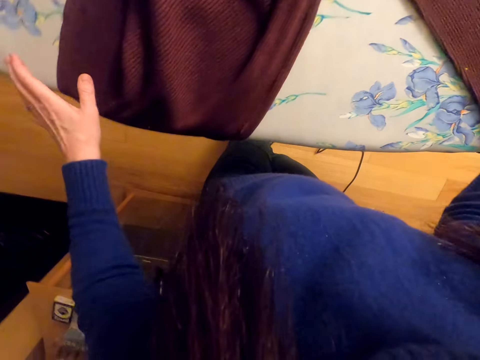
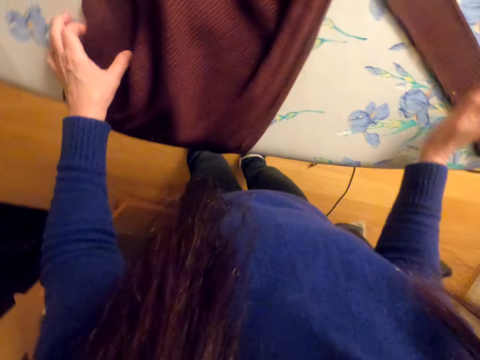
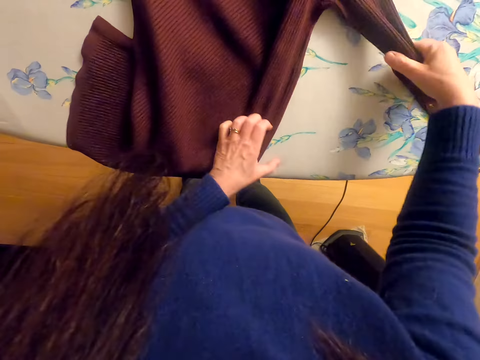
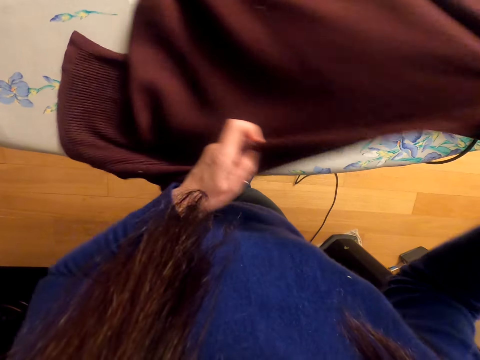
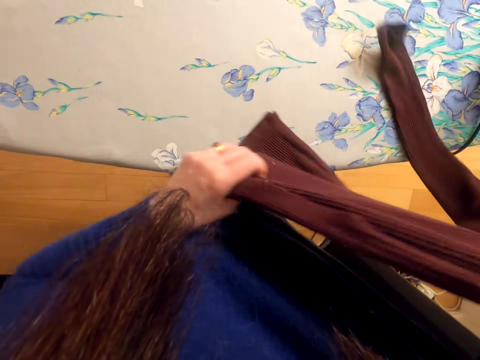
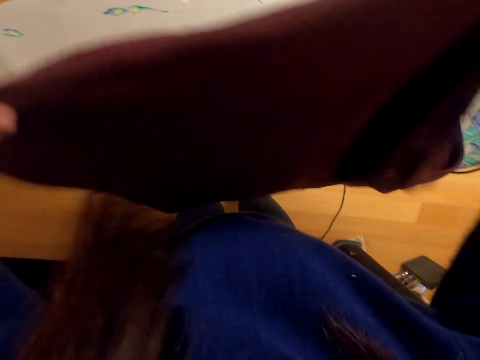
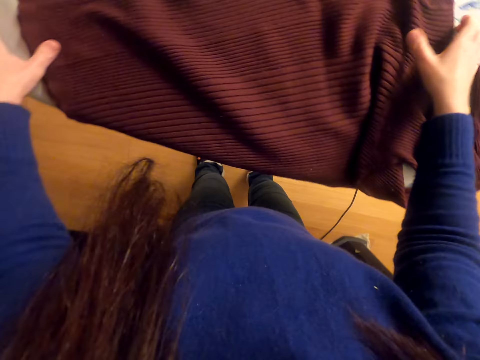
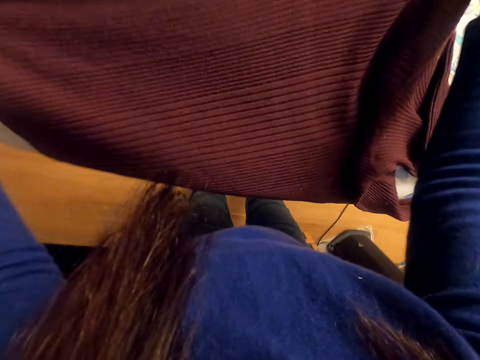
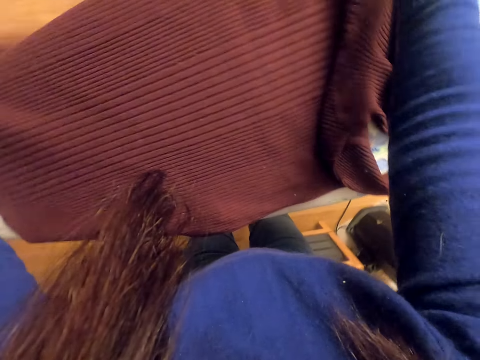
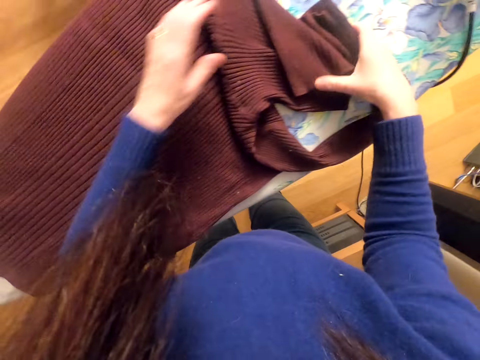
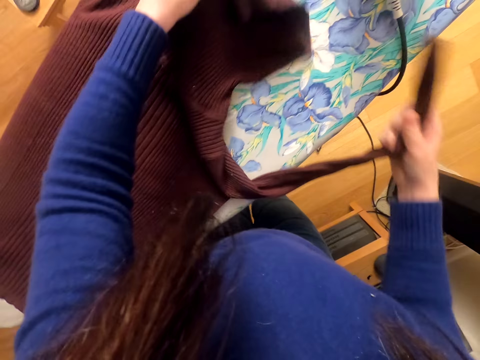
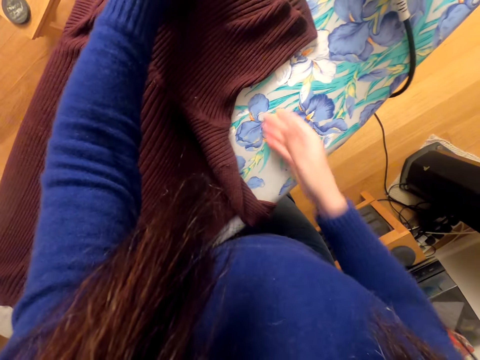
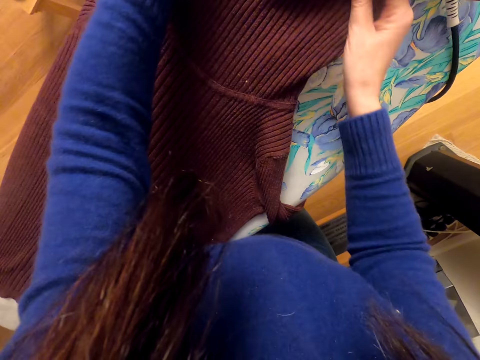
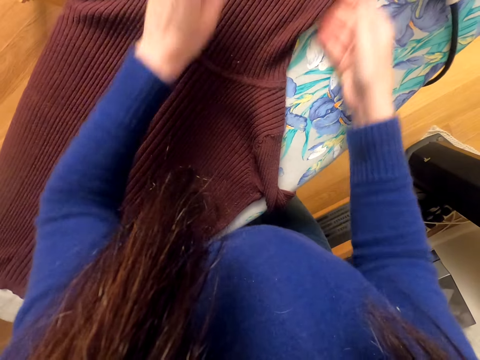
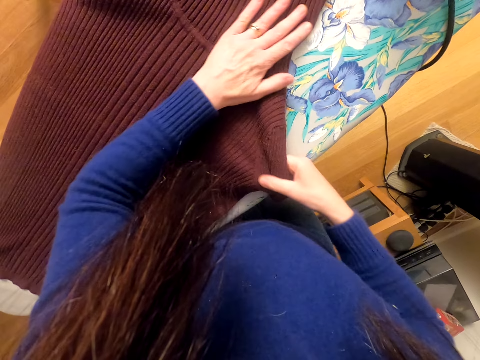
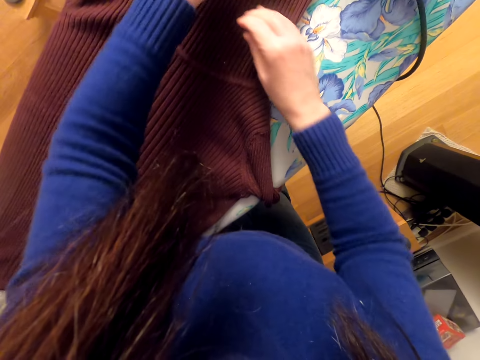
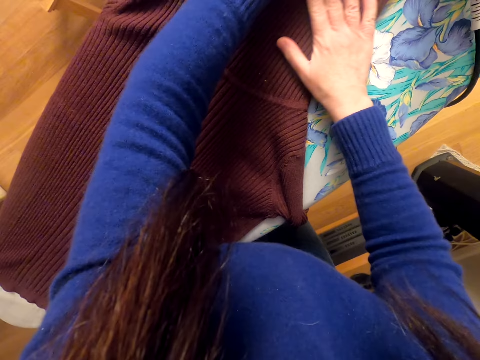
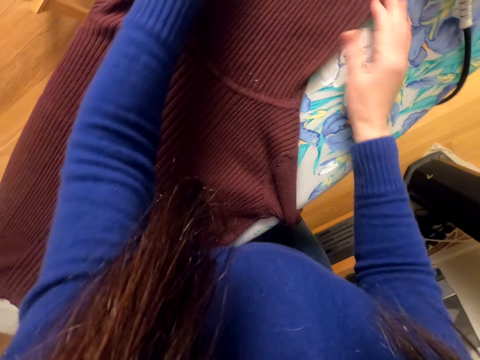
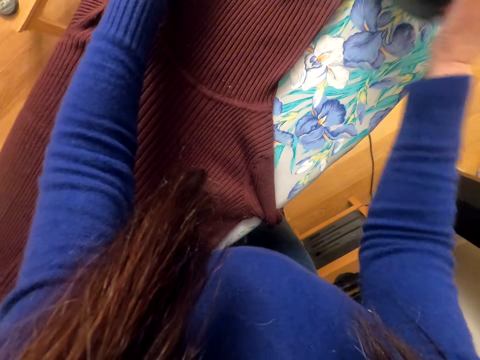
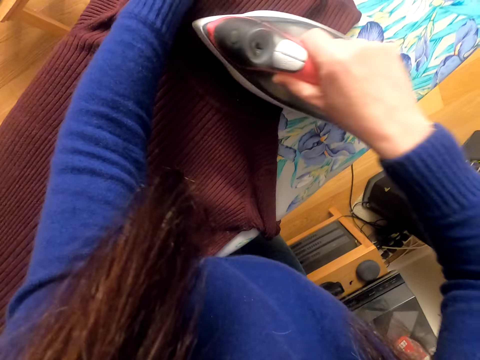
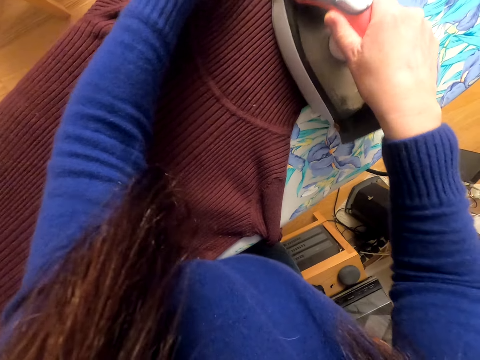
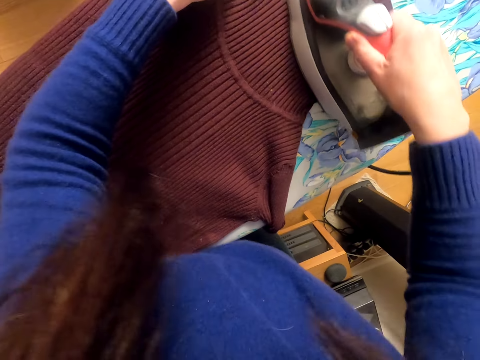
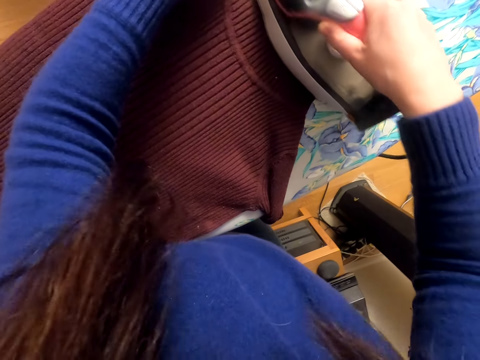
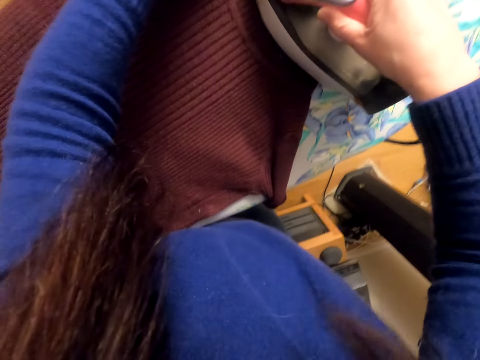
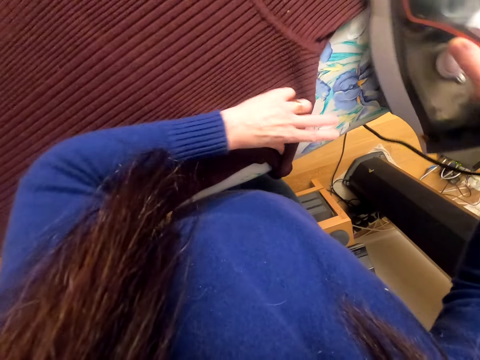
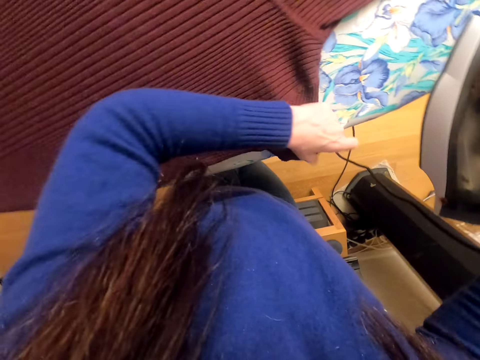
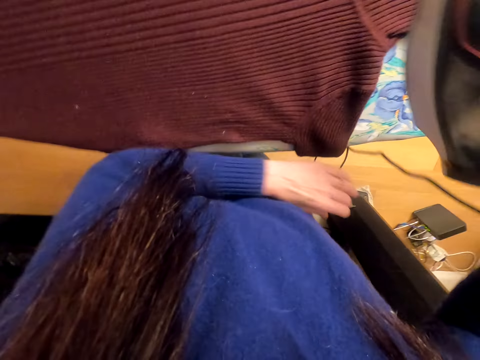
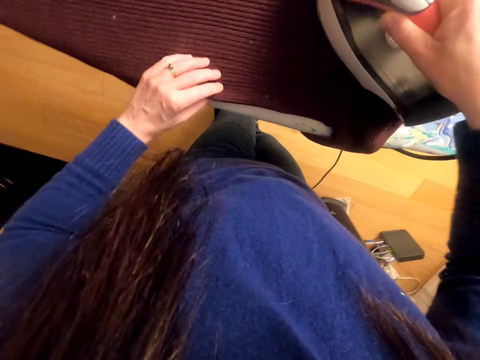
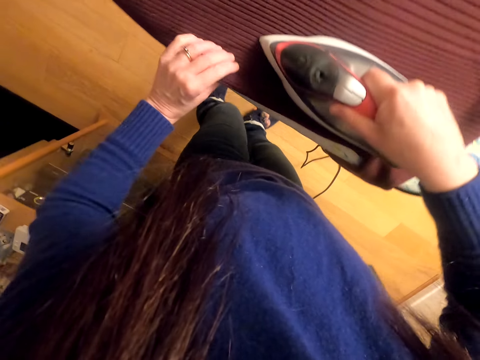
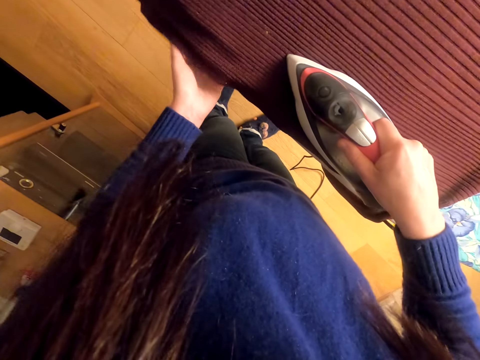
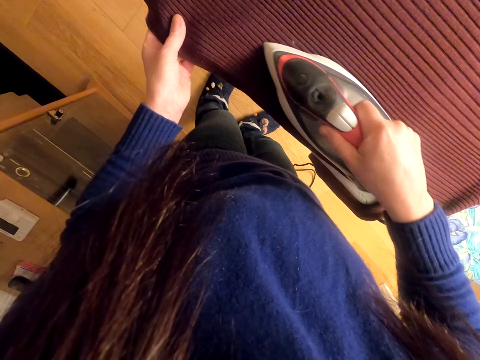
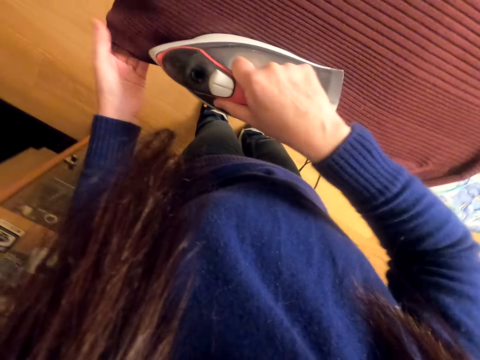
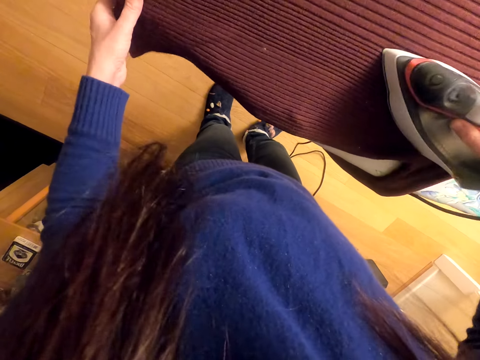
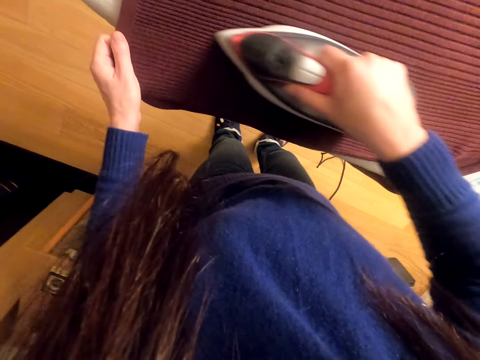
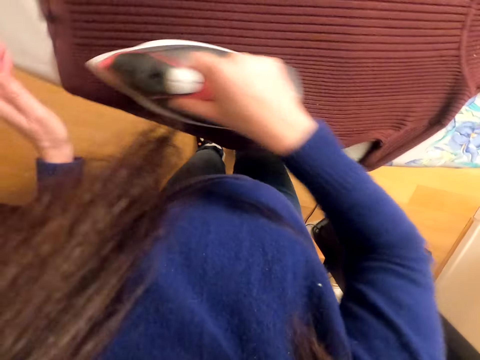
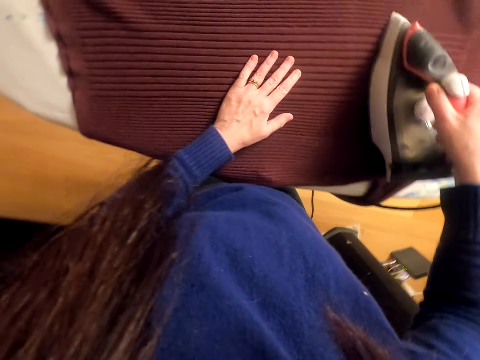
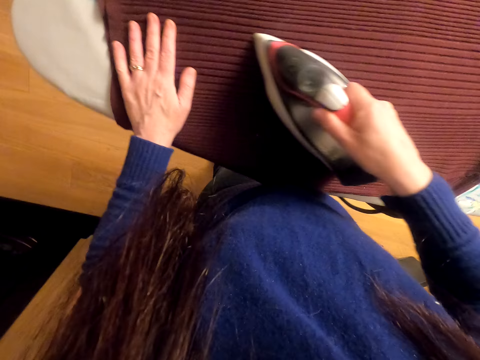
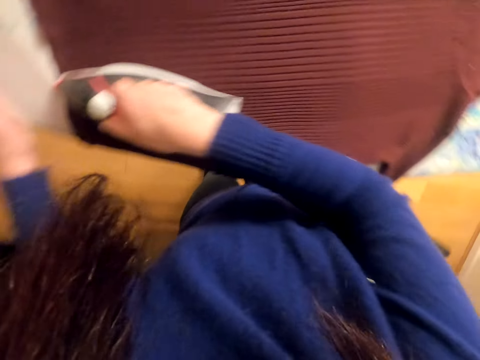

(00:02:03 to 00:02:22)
The camera wearer puts the iron box on the ironing board. They turn the shirt. They adjust the cloth on the iron board. They pick the iron box. They iron the shirt. They adjust the shirt. They iron the shirt.

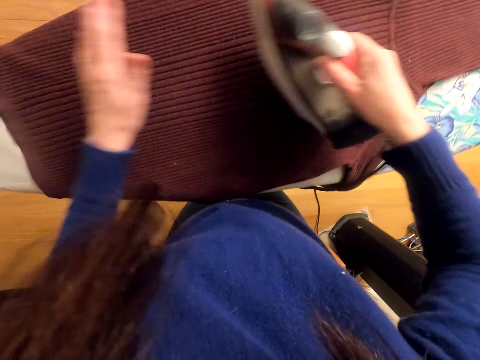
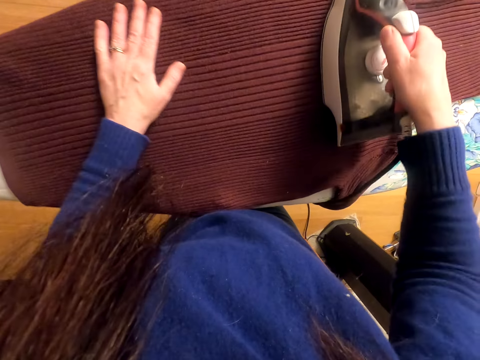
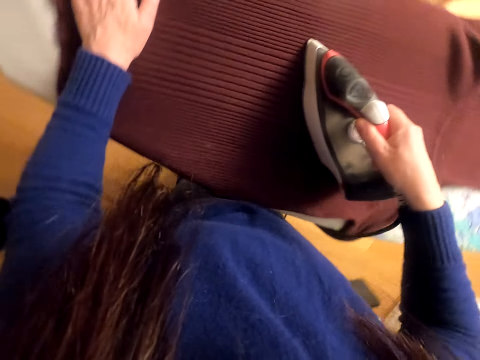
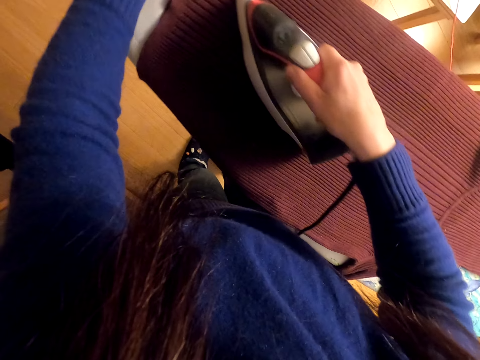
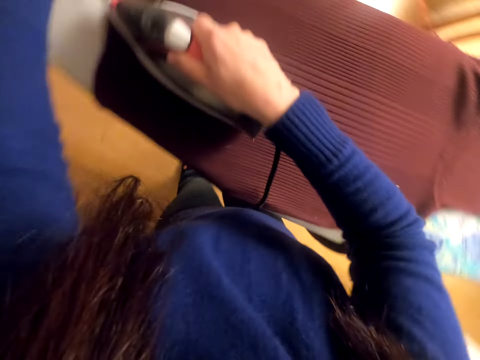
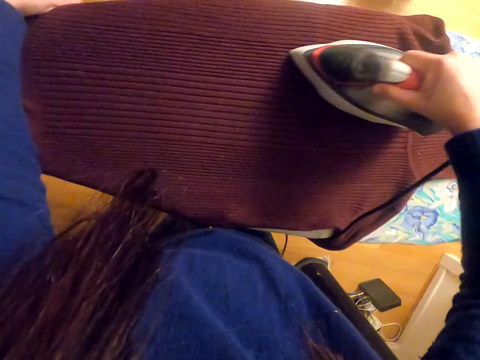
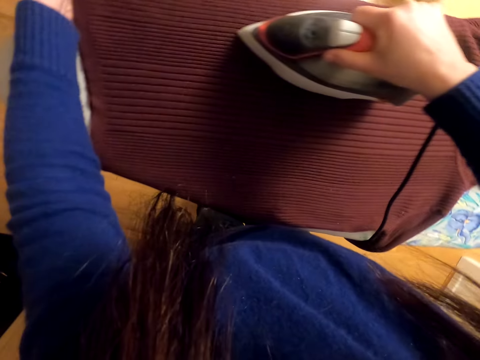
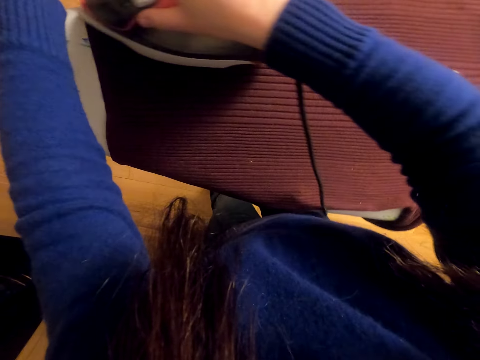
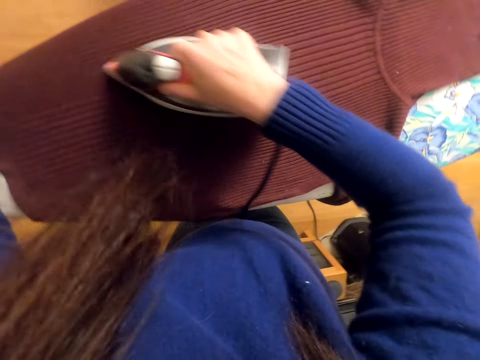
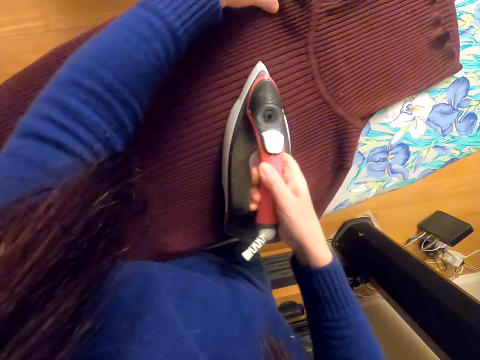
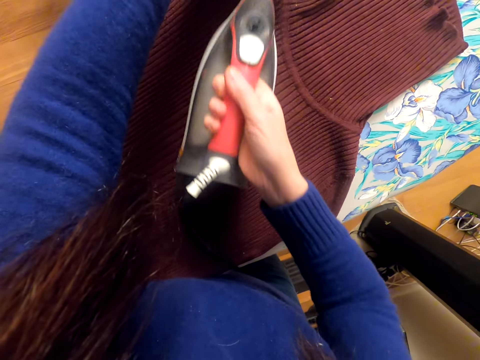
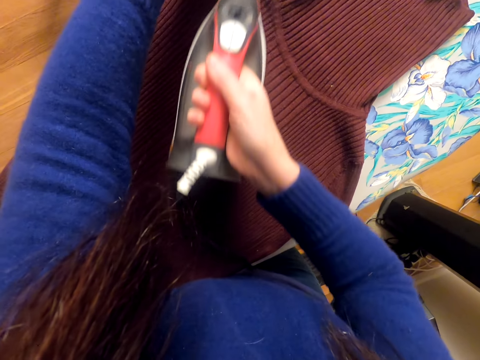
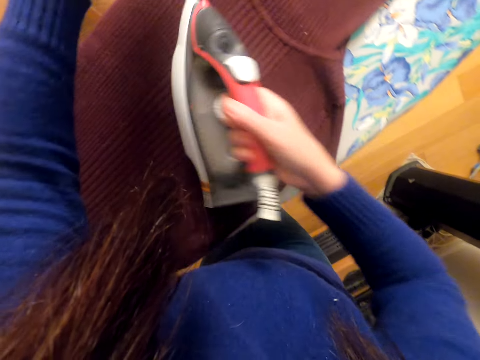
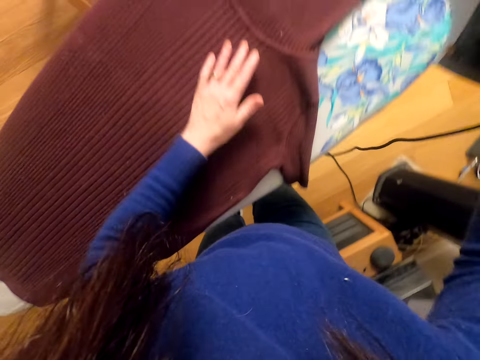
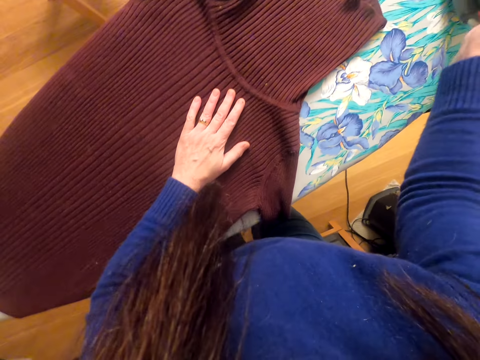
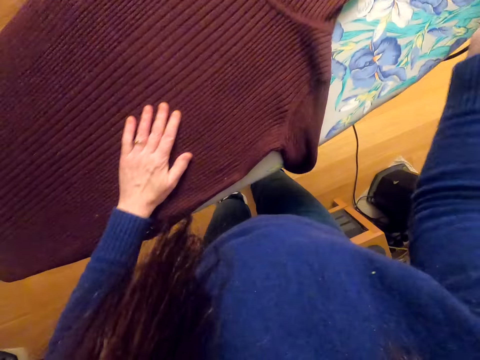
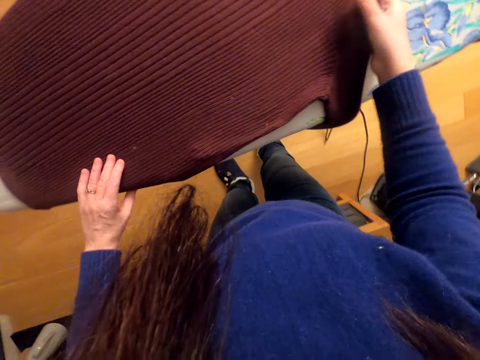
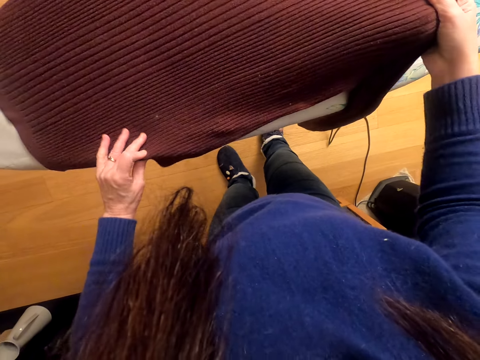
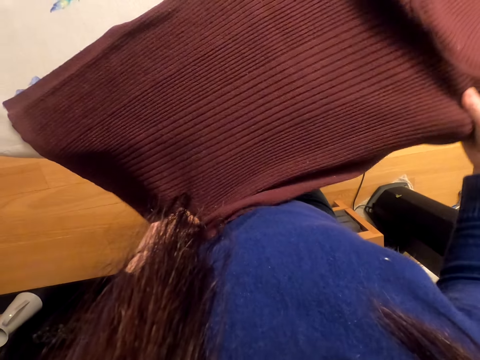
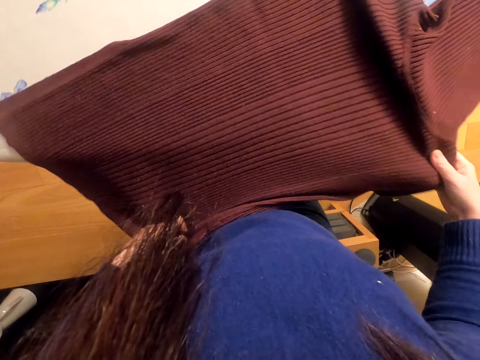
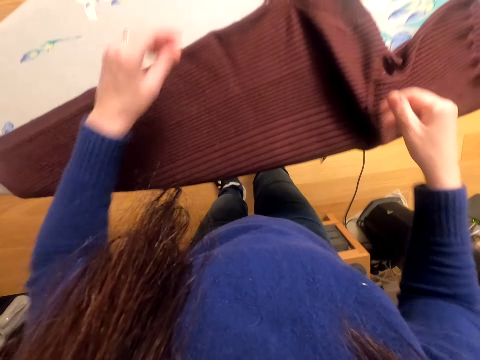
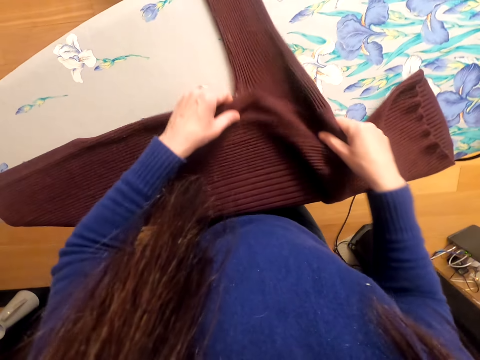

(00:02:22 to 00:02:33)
The camera wearer puts the iron box on the ironing board. They adjust the cloth on the iron board.
